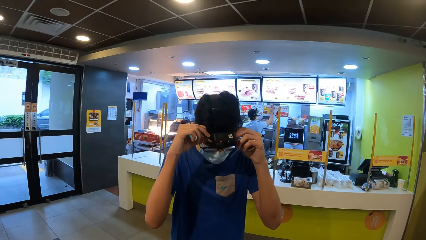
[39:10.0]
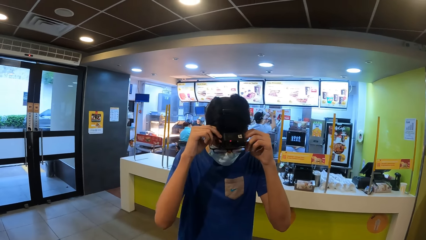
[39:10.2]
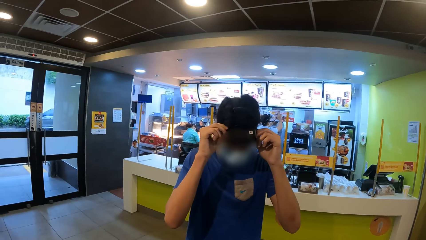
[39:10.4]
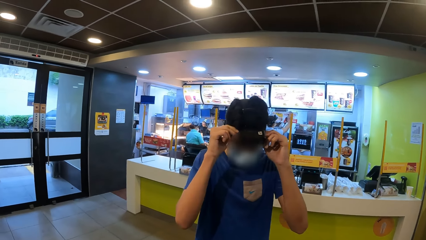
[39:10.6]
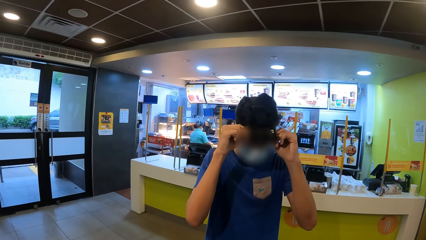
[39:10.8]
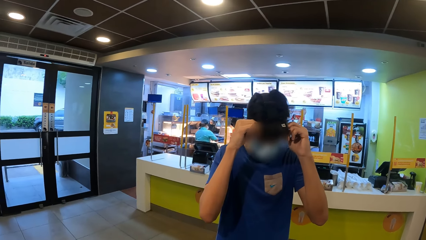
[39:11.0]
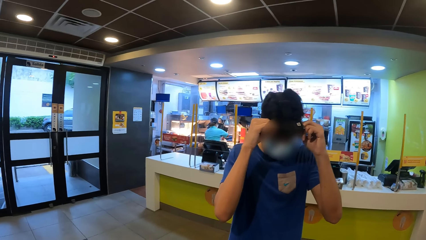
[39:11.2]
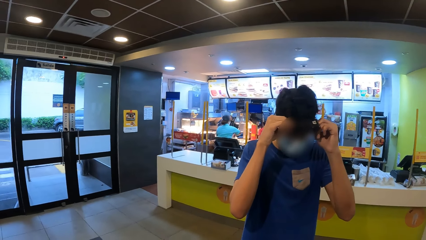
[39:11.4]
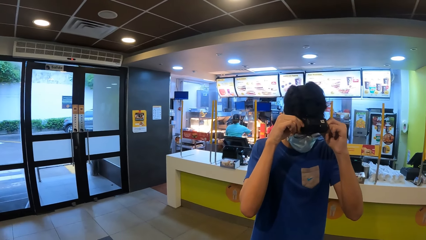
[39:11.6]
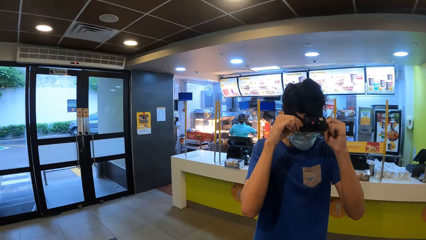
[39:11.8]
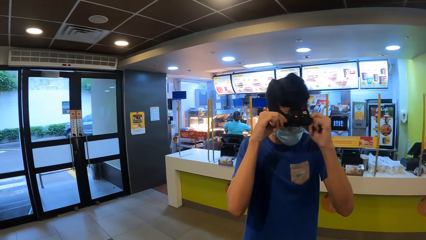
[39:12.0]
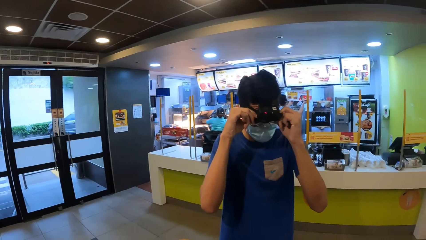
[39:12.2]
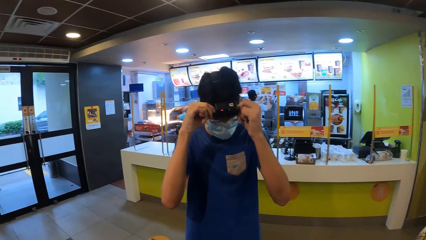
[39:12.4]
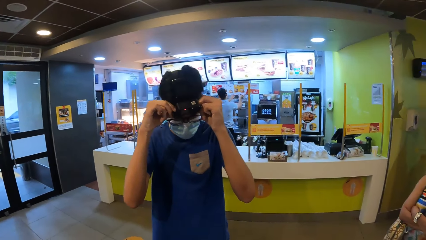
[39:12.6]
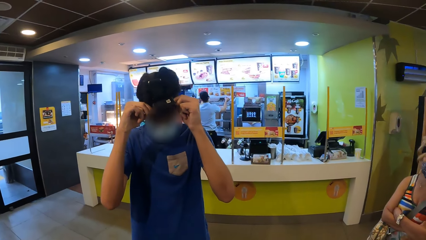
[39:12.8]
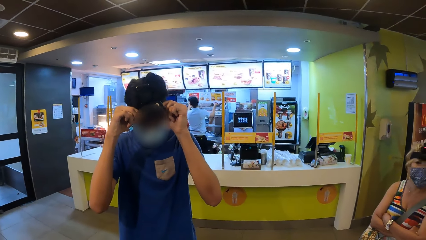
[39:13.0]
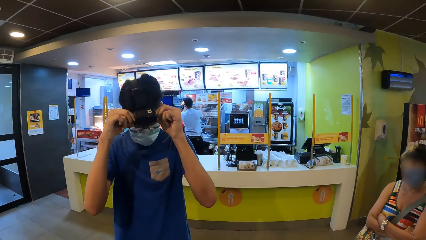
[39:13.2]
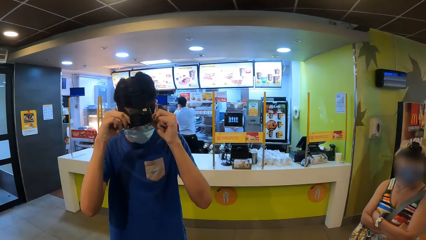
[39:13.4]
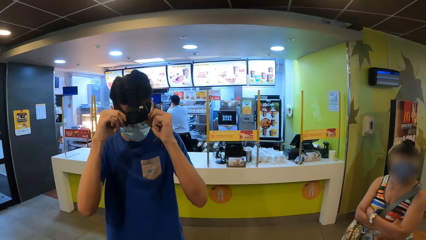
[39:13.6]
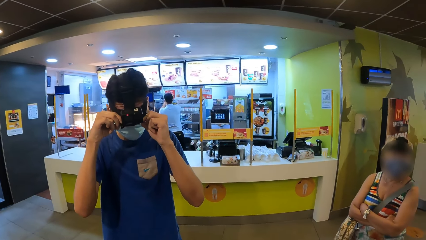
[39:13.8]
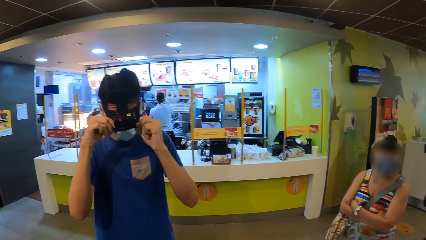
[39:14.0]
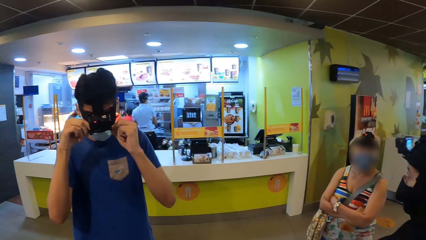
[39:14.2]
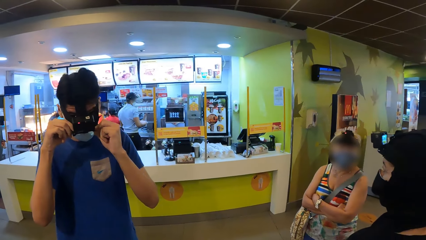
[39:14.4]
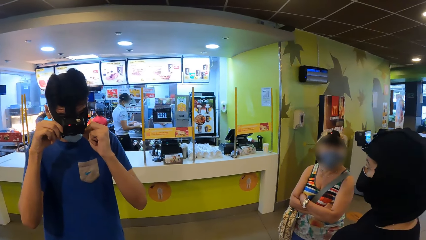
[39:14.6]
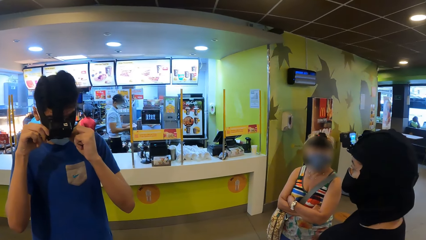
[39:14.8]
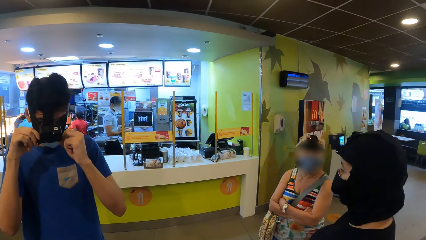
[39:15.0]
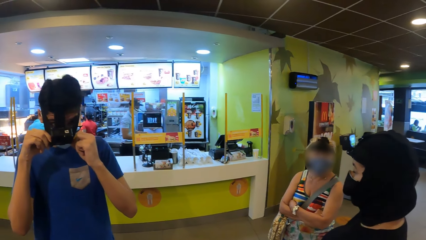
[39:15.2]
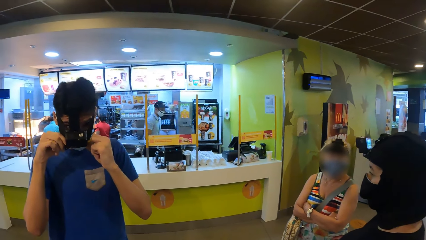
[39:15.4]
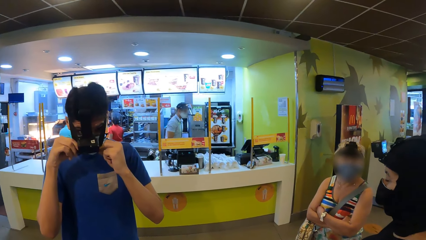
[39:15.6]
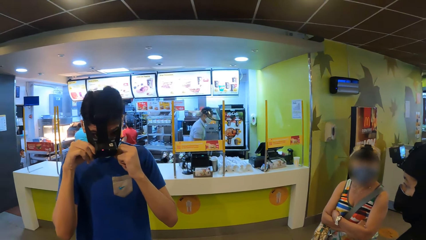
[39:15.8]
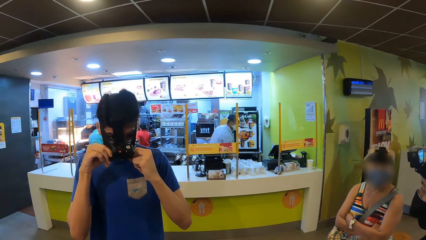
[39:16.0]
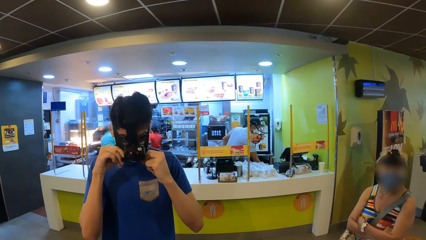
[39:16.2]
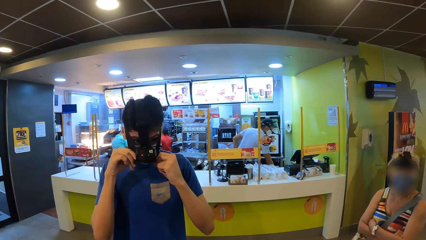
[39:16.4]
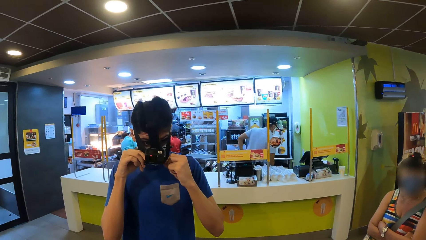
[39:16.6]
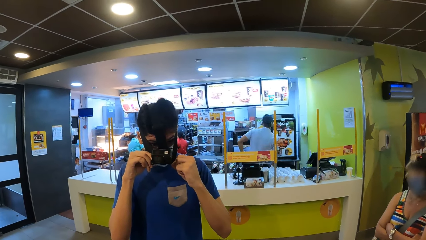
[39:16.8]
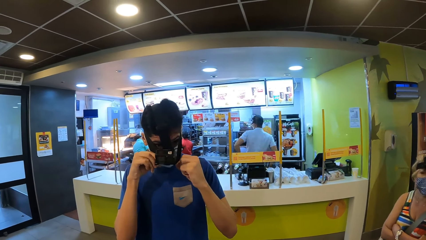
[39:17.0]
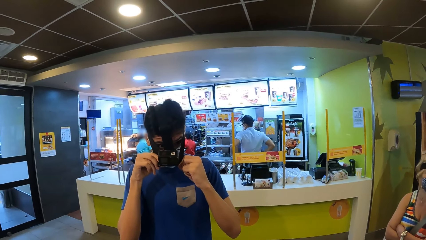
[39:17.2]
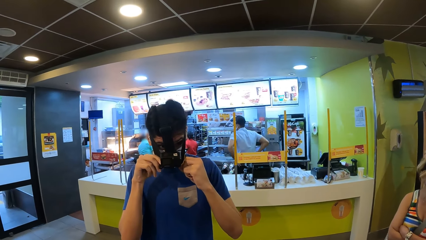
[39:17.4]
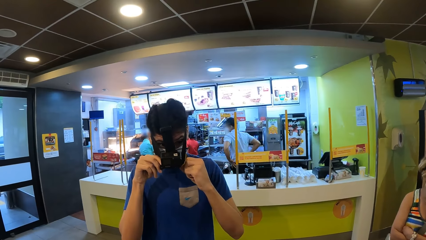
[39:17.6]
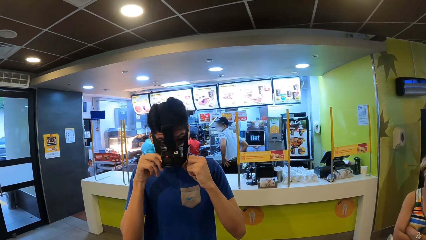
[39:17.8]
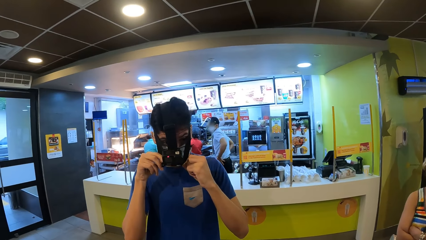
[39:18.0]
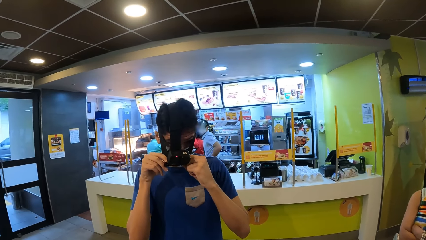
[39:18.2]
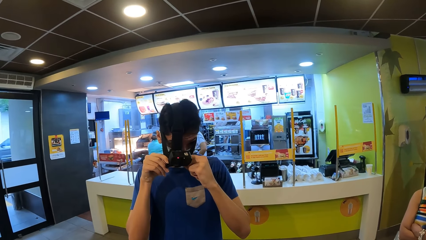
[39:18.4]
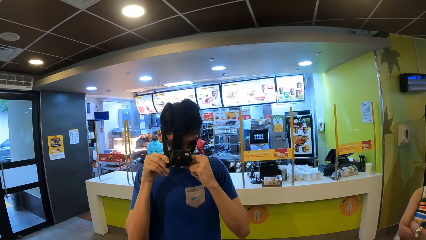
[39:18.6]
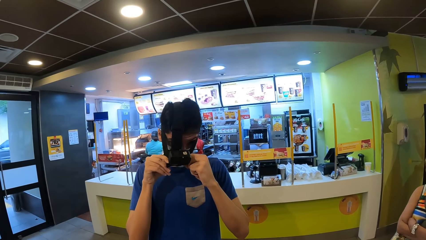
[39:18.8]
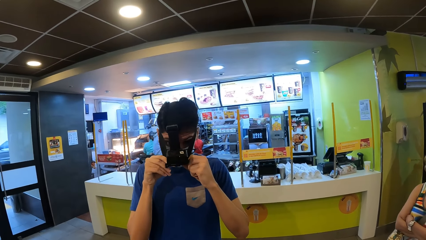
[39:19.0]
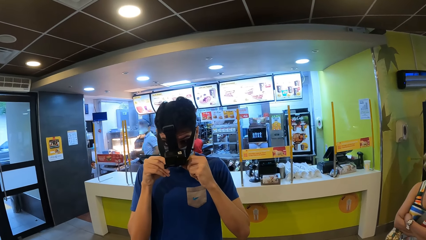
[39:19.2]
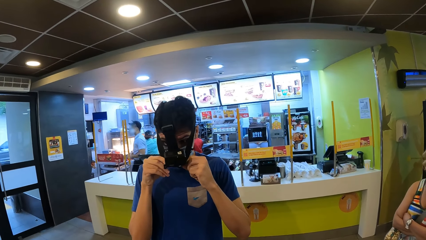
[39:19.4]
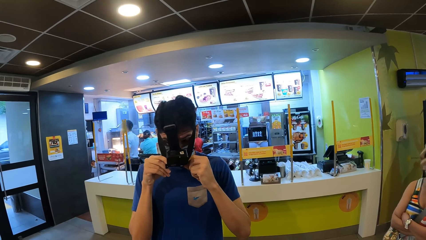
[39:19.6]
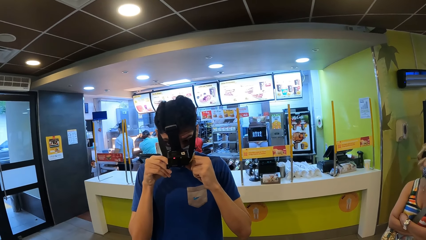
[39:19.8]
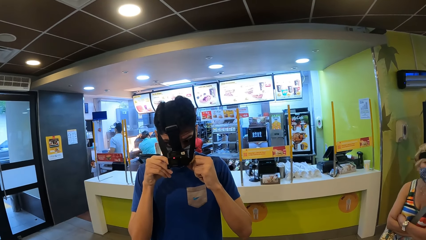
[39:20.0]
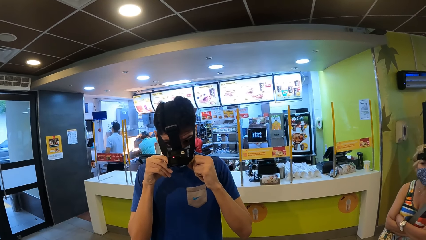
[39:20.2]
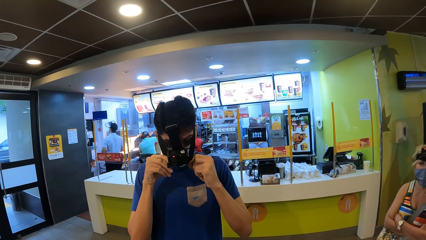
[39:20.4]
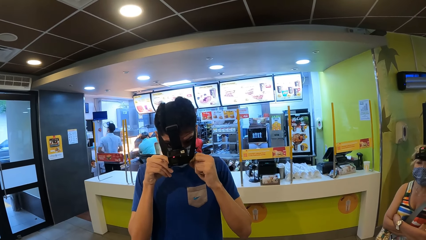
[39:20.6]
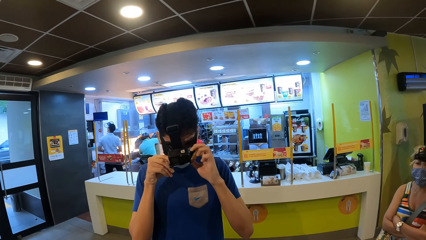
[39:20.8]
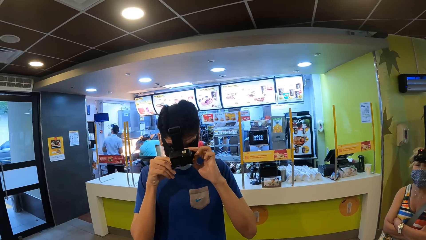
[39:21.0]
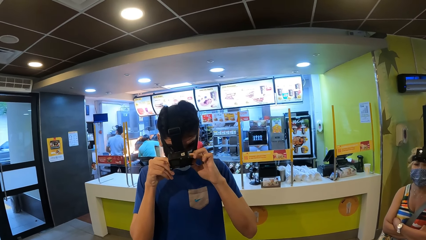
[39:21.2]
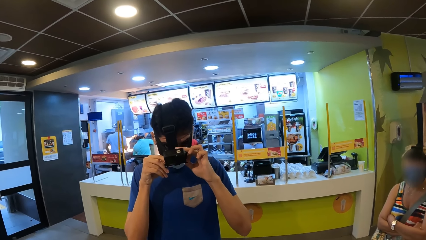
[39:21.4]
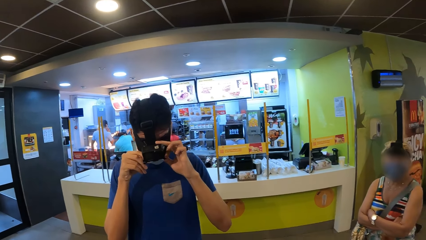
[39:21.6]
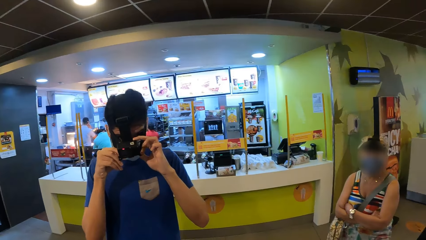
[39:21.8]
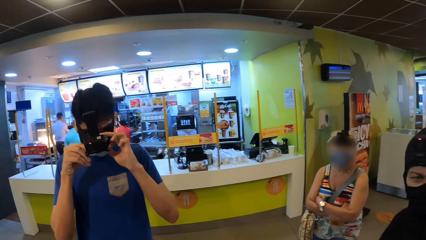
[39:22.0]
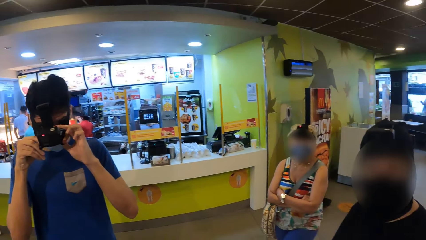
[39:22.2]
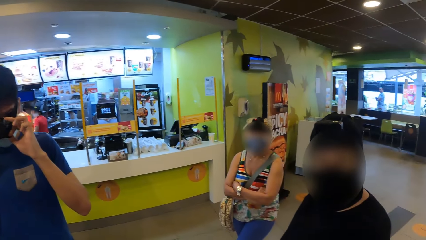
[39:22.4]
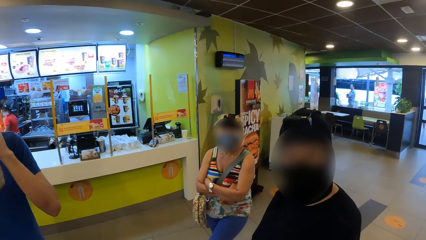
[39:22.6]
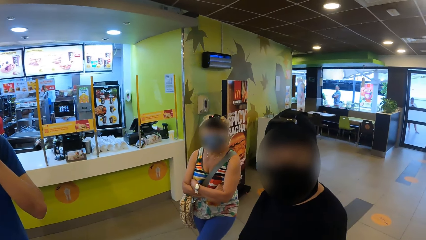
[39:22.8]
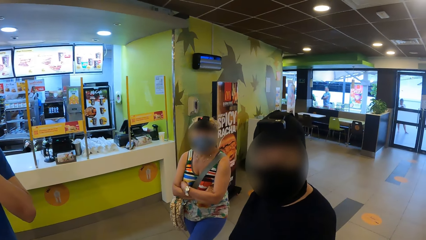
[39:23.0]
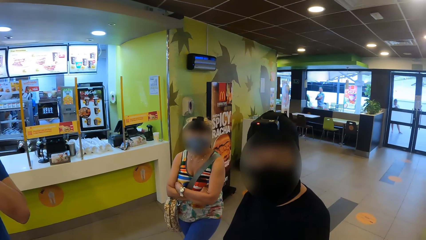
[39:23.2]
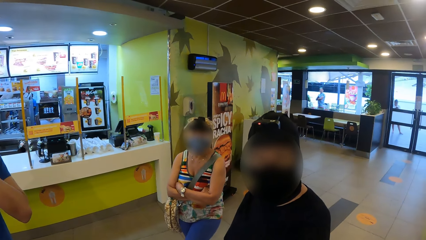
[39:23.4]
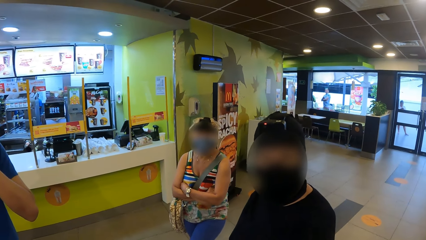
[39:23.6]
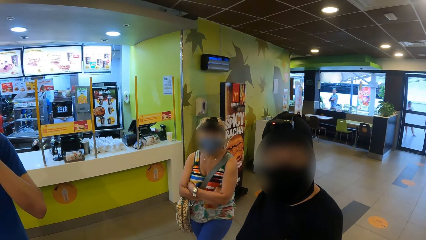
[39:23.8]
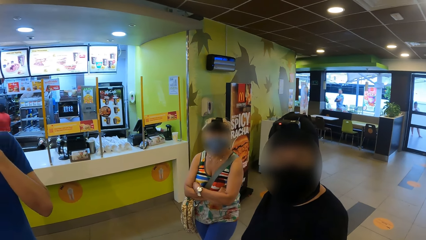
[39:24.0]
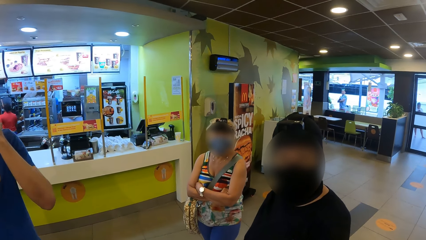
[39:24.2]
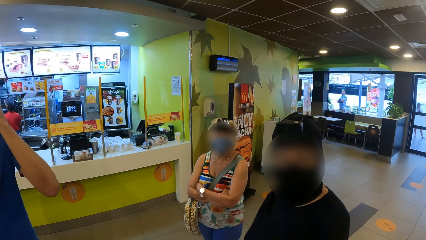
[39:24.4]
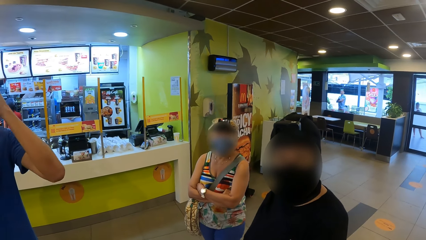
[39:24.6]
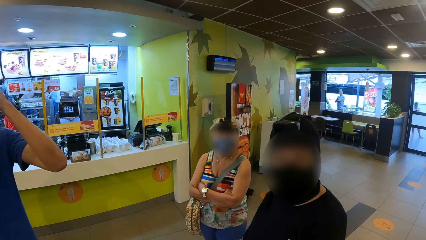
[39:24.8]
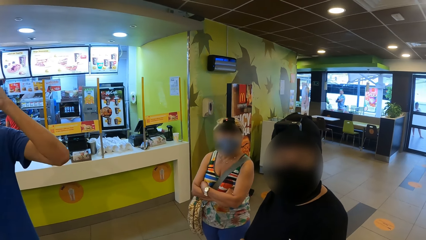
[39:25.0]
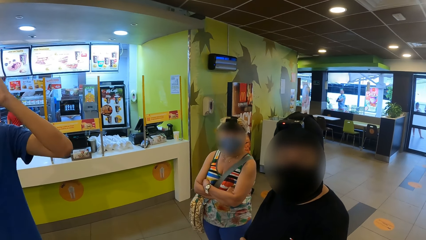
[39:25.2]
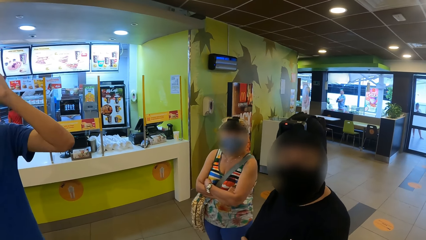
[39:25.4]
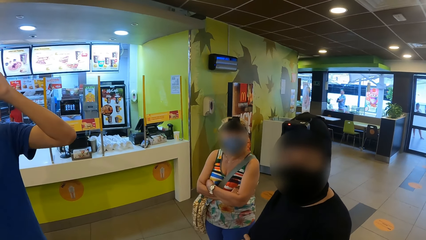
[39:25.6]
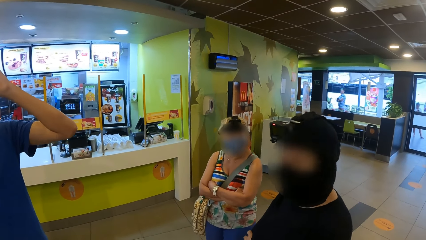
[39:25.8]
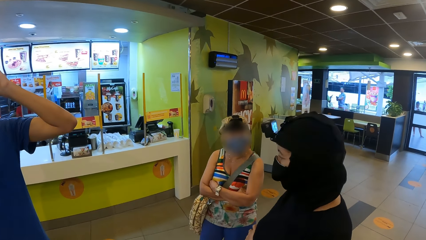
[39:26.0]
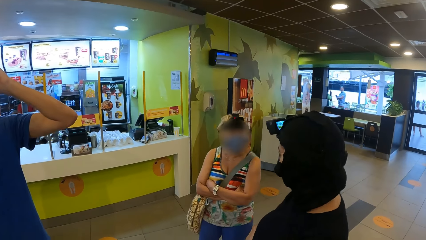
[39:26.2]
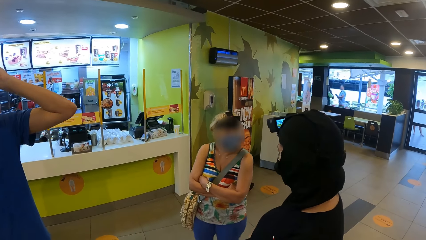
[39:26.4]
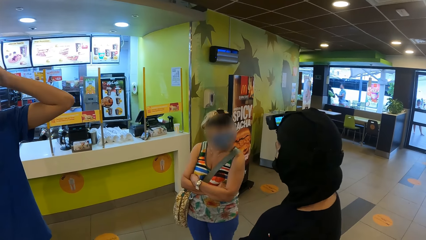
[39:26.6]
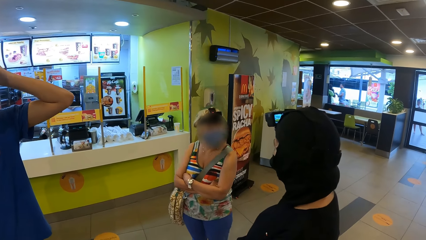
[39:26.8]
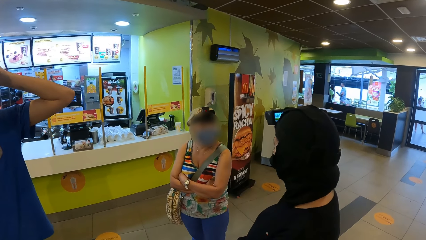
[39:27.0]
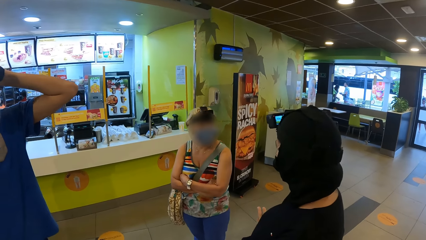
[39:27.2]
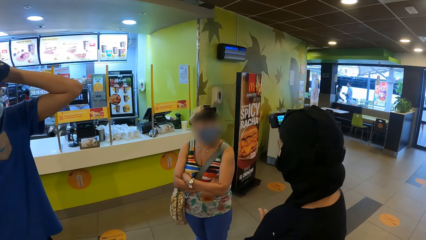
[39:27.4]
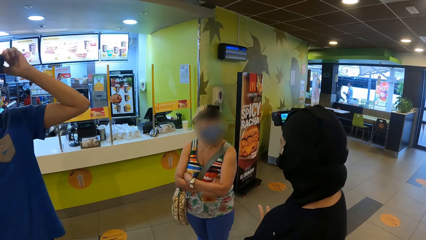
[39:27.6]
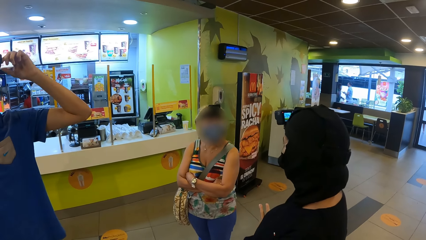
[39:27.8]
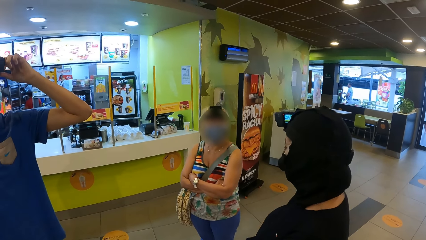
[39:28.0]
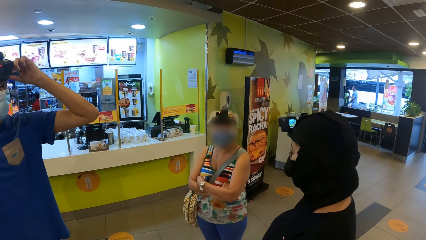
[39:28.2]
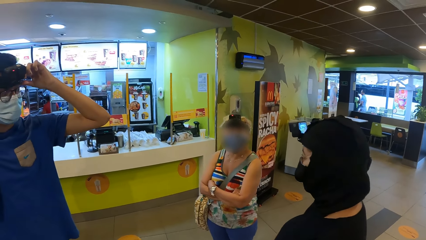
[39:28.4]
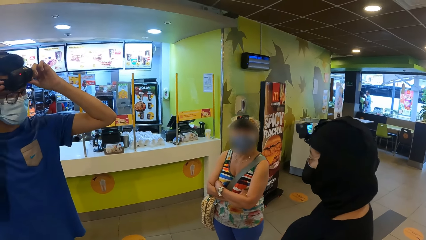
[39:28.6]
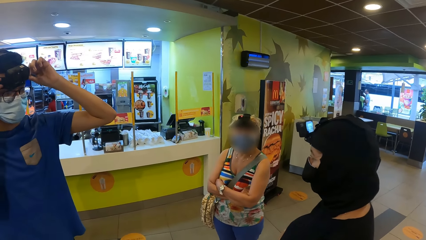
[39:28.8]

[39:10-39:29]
A man adjusts the camera. The man touches the camera. The camera wearer looks at a woman. The woman looks at the camera wearer. The camera wearer looks at another woman. A woman interacts with another woman.
